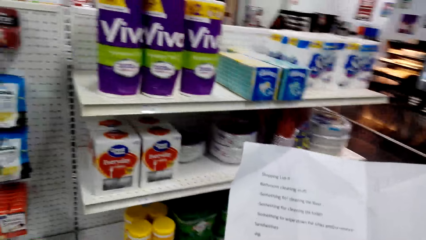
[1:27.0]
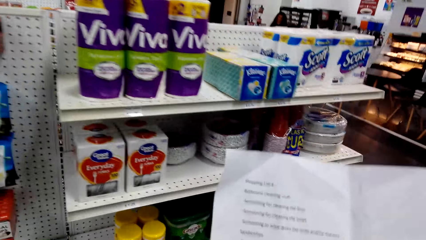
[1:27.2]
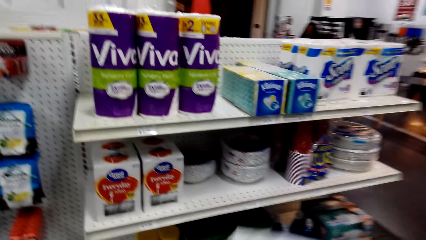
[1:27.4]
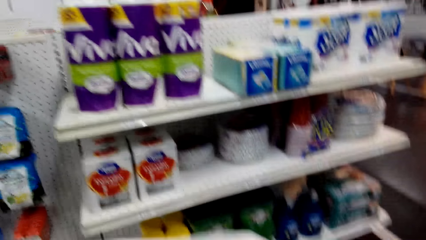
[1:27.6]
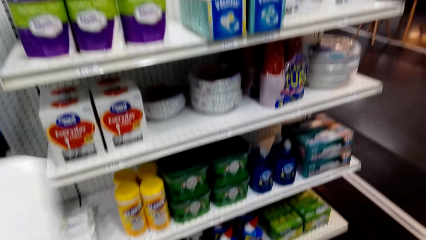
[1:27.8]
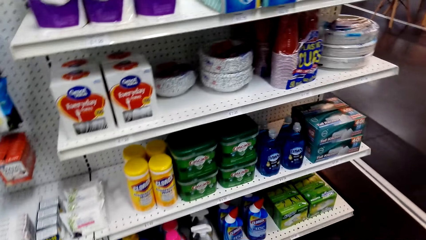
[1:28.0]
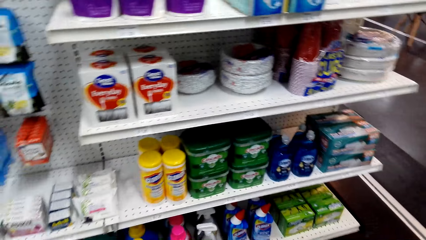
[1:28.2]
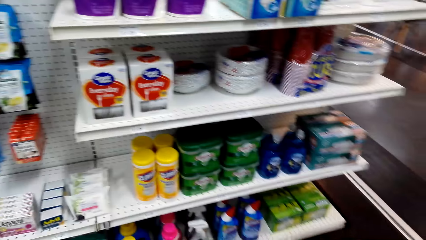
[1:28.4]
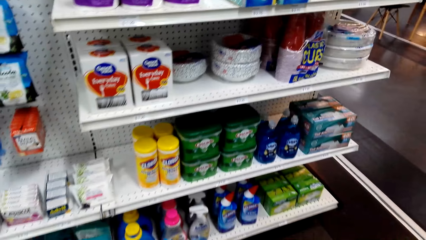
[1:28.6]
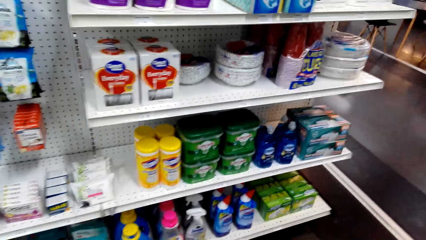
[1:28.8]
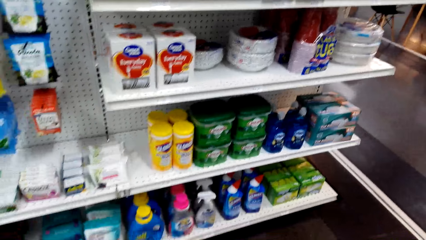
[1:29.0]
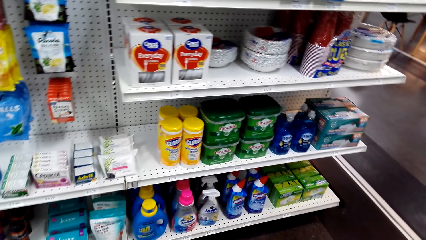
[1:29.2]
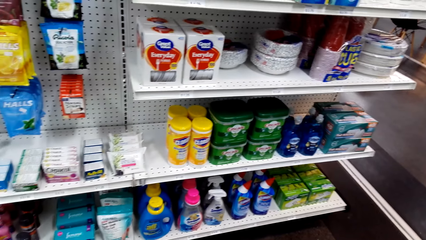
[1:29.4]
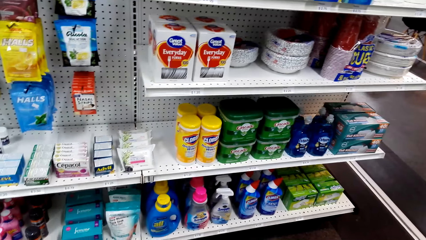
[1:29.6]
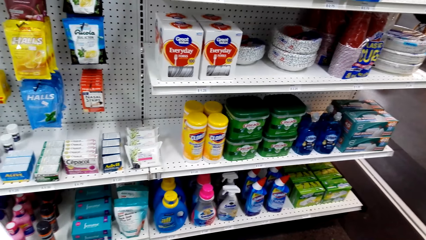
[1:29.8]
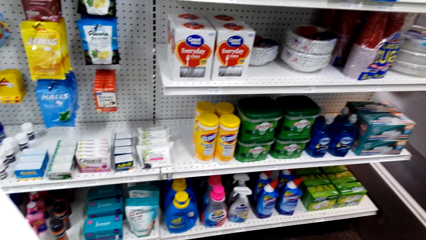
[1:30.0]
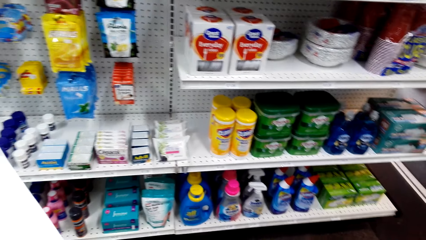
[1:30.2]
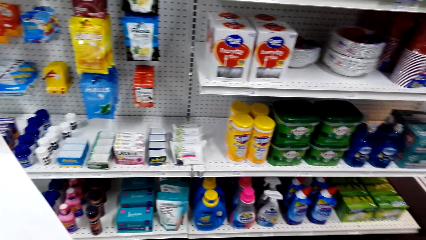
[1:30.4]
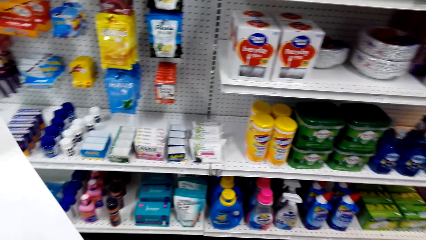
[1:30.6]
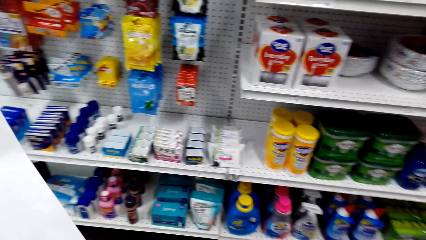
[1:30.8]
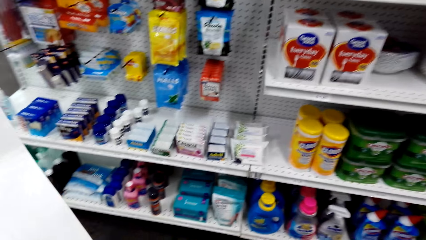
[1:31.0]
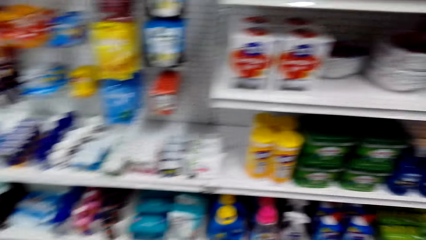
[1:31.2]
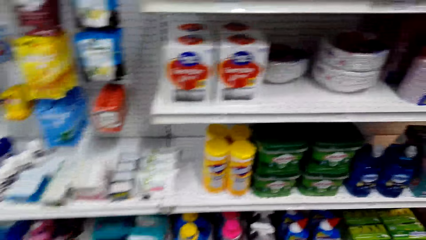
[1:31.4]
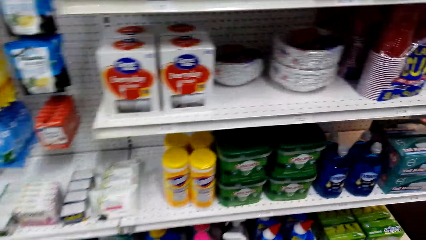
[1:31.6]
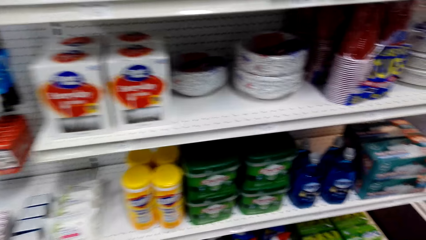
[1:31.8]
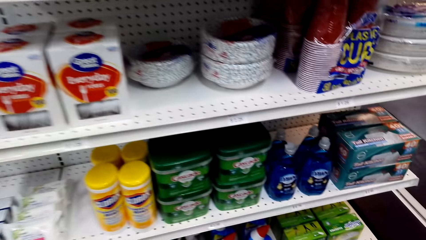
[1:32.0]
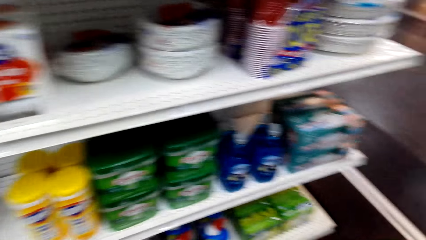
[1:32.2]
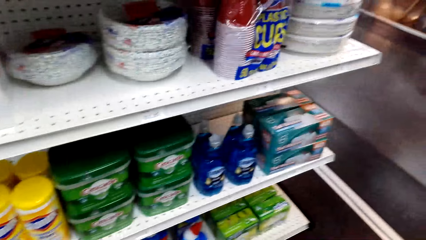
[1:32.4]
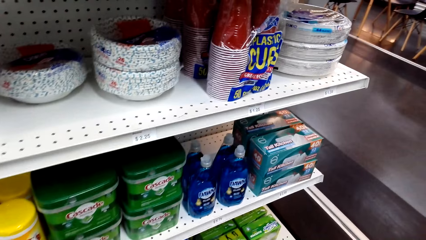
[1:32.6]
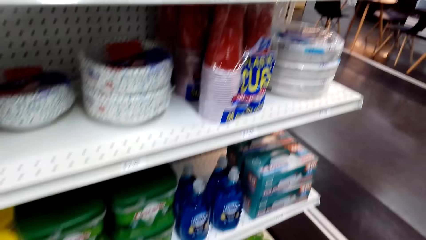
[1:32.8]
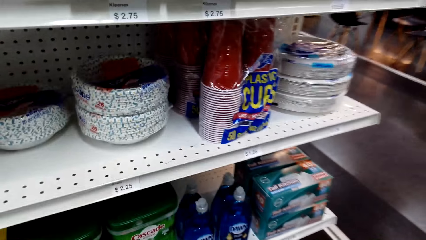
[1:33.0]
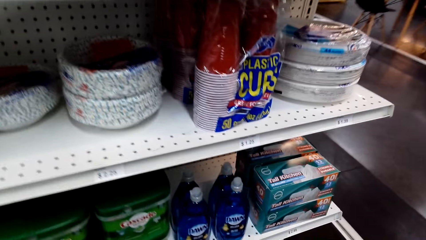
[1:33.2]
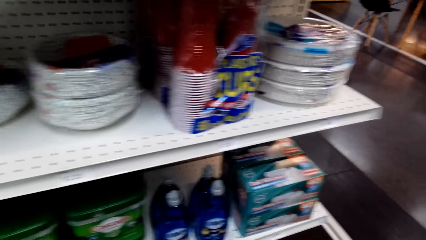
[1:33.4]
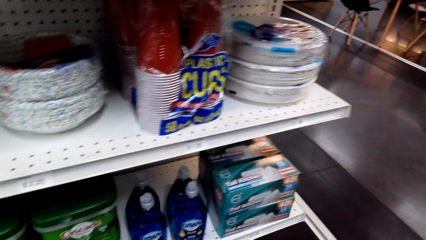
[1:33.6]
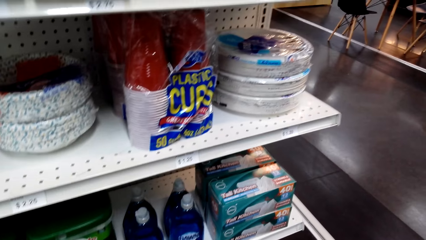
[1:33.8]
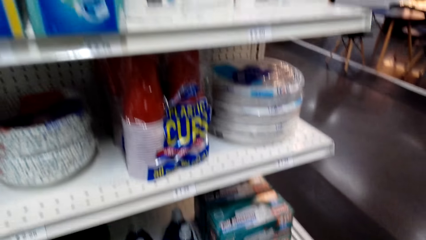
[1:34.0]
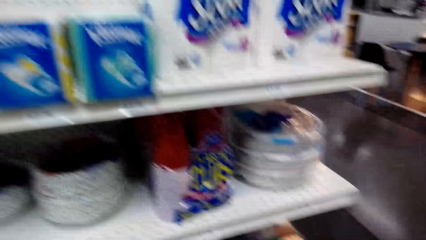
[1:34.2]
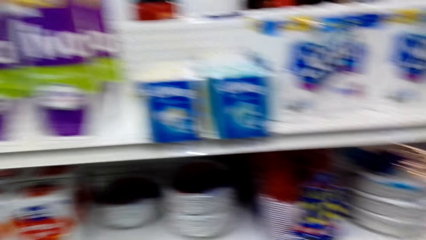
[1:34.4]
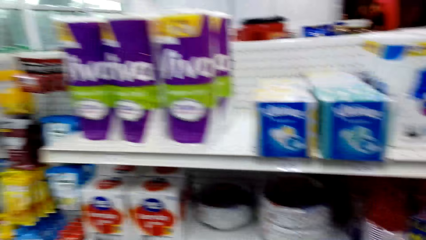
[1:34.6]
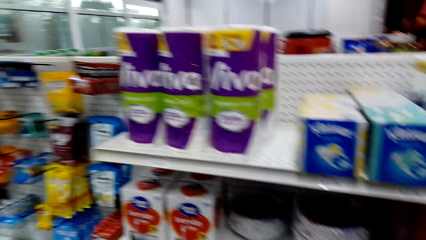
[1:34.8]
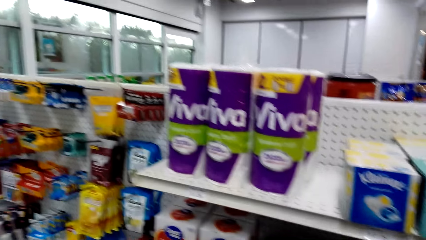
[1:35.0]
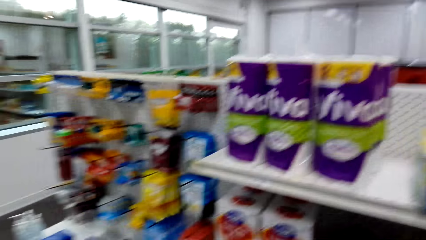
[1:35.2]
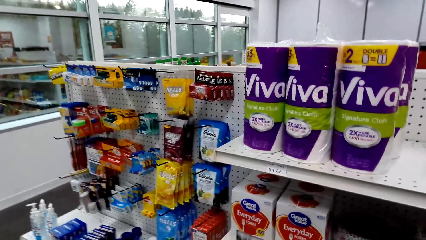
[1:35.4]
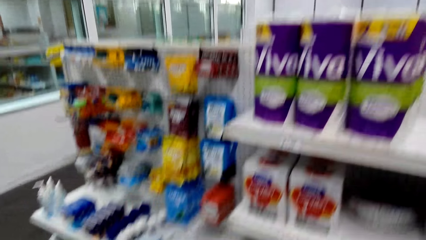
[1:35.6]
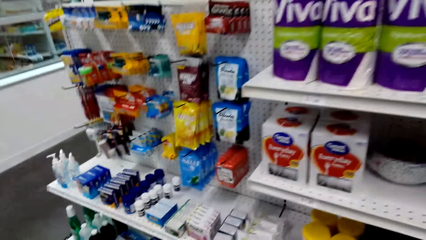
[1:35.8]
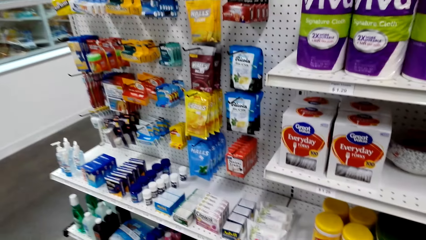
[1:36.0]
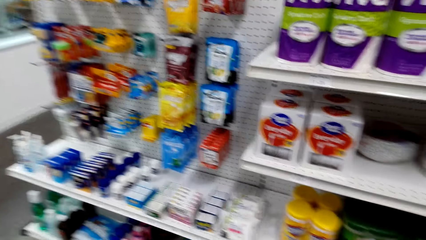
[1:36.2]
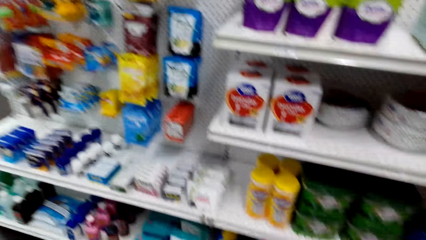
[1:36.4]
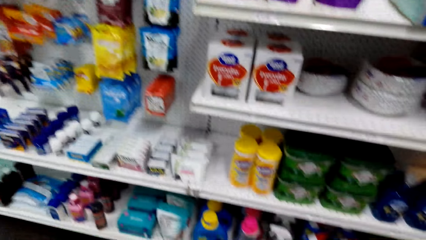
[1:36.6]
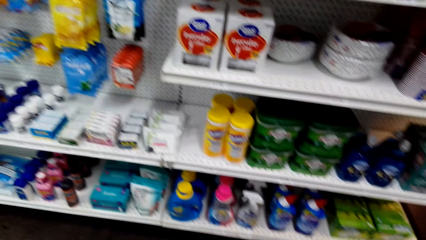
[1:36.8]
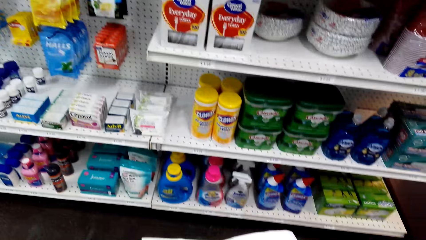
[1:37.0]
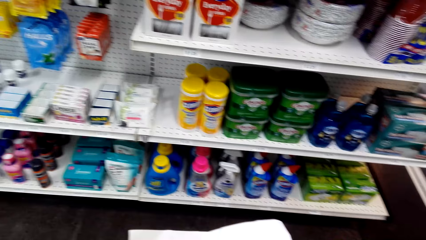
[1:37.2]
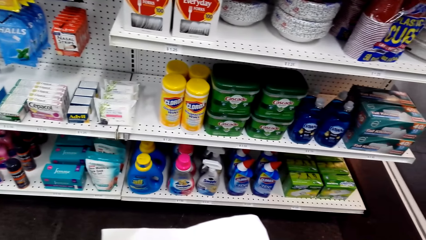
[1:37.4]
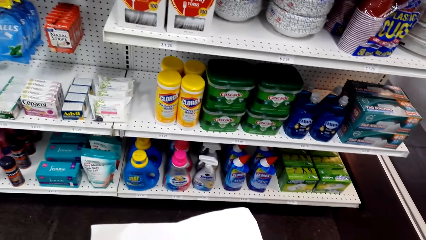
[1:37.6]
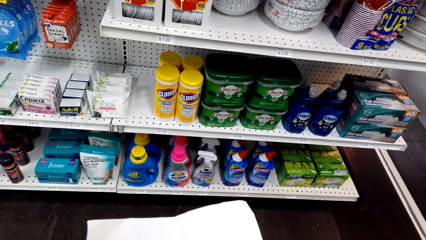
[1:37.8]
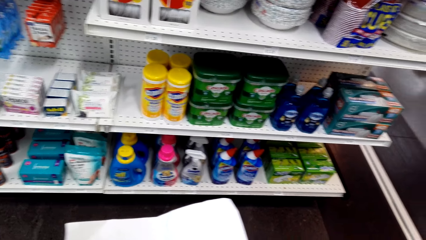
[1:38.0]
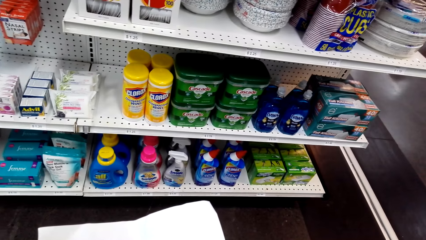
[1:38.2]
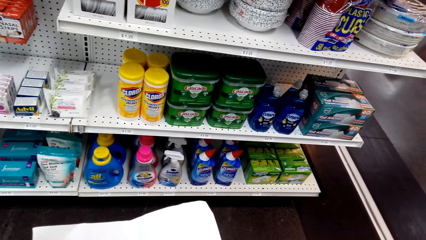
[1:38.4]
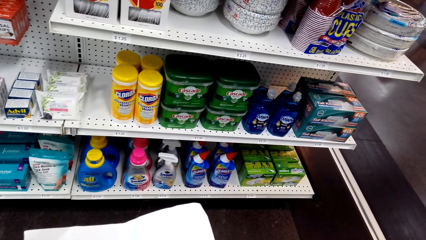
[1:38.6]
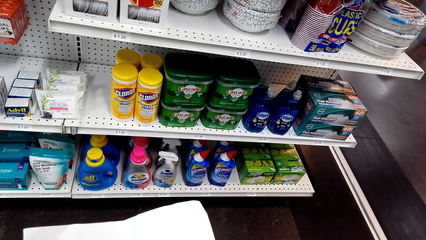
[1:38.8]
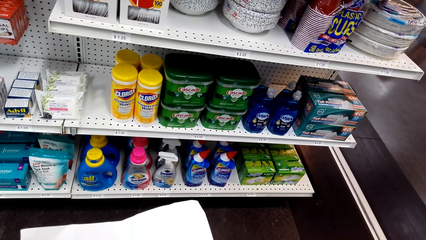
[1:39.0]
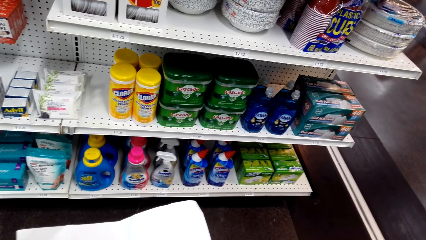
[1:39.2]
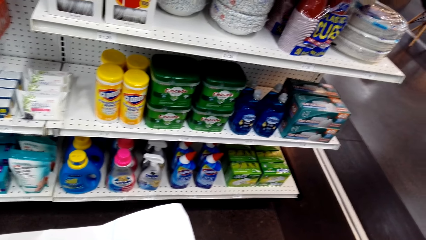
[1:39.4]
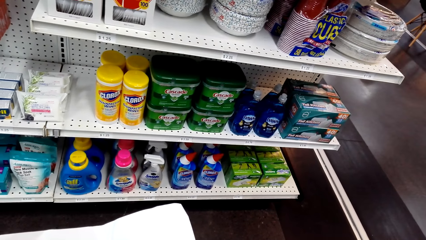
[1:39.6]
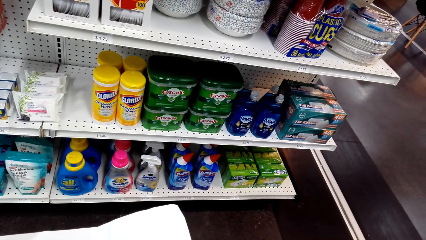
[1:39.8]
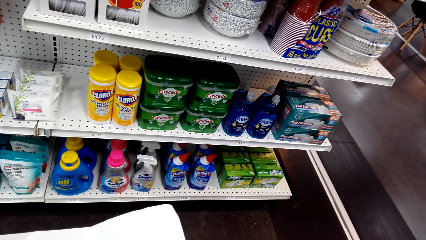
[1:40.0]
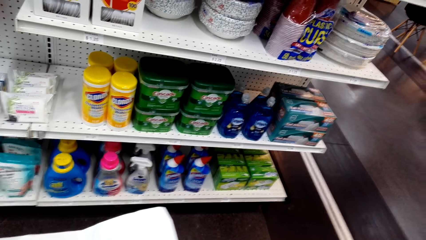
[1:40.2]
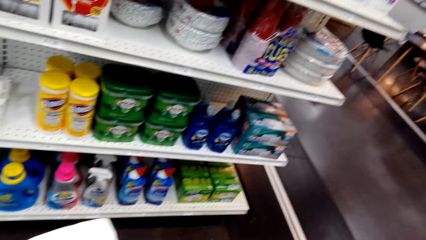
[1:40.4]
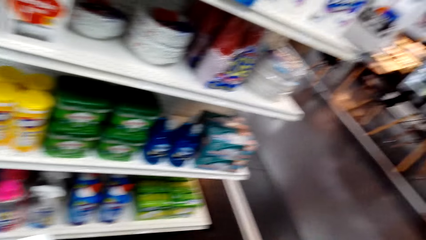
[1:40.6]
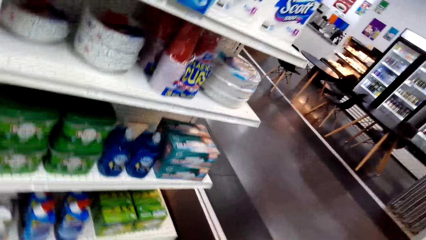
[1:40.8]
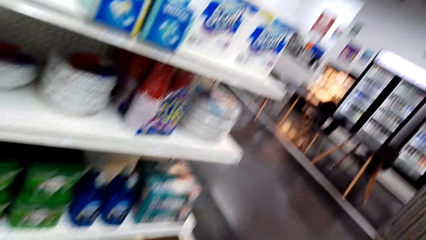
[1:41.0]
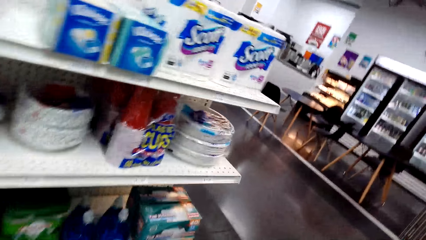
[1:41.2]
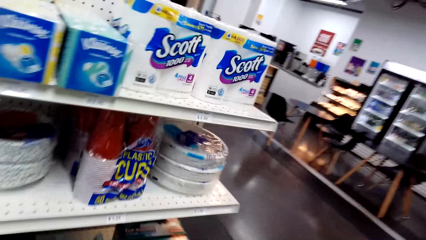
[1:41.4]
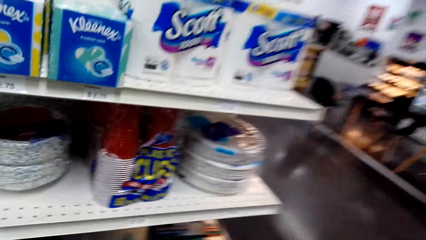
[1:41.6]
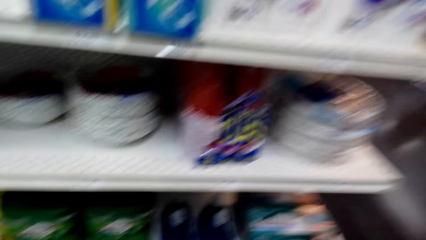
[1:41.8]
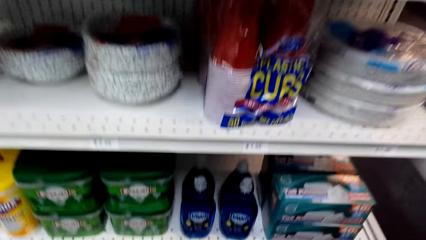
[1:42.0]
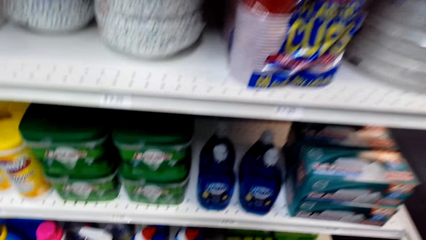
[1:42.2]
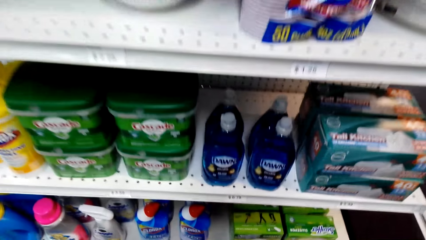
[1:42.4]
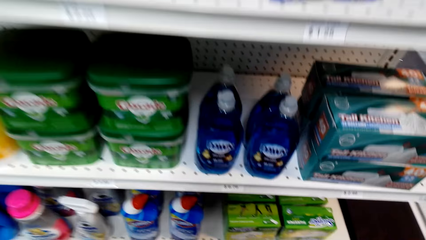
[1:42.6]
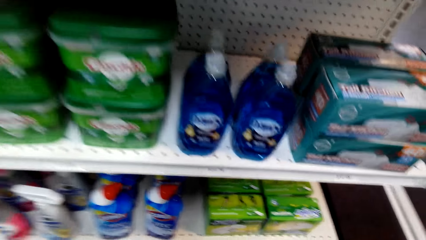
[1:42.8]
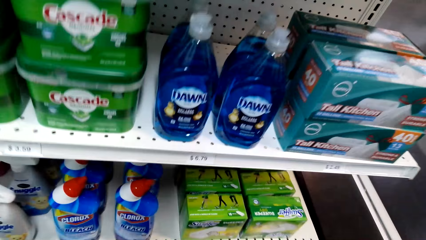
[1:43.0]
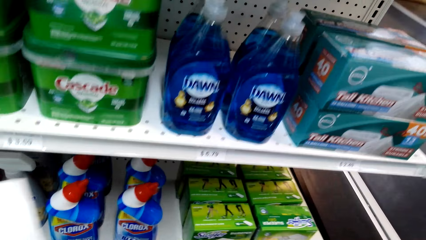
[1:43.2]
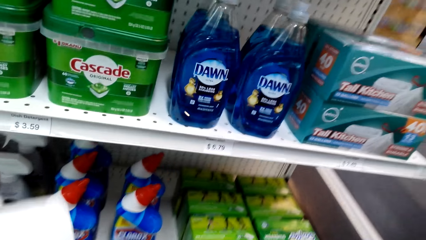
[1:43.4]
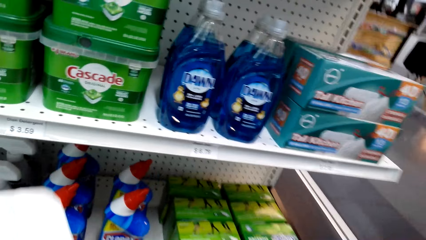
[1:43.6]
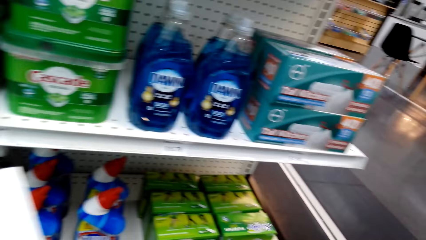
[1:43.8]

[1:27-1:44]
A woman sits at the counter. The camera wearer looks at toiletry shelves.
